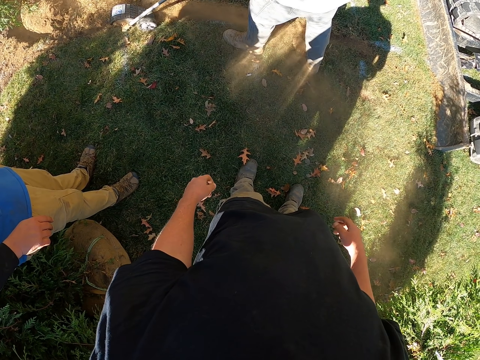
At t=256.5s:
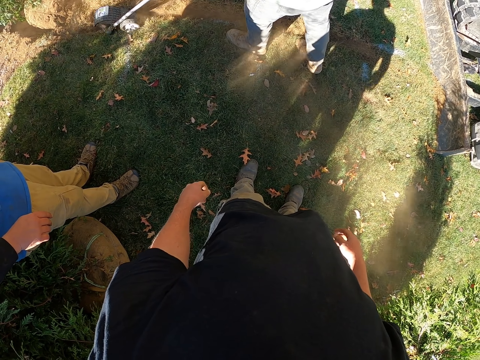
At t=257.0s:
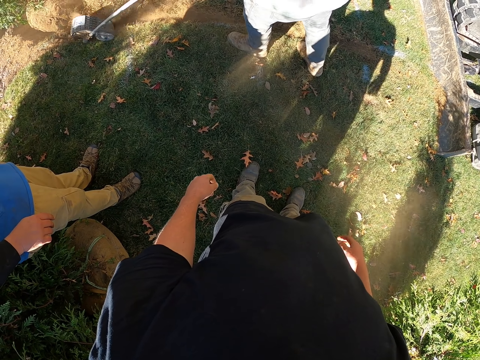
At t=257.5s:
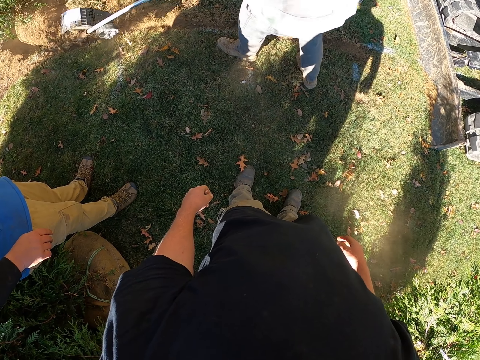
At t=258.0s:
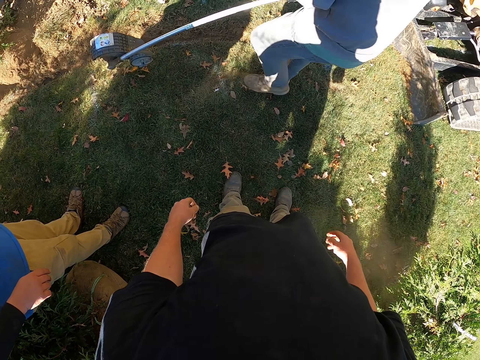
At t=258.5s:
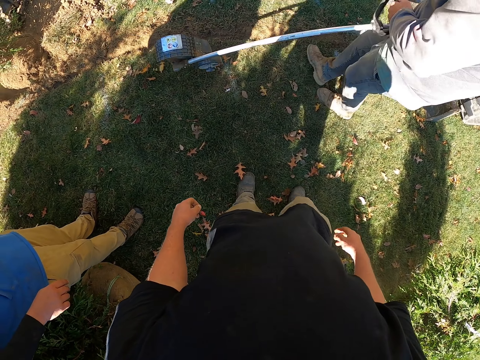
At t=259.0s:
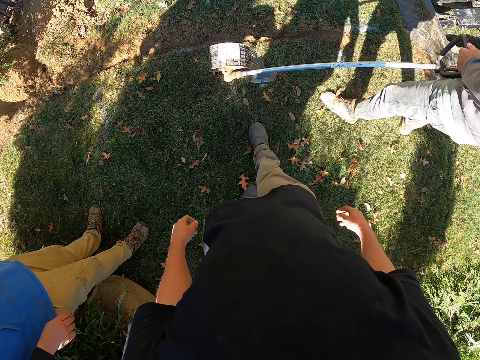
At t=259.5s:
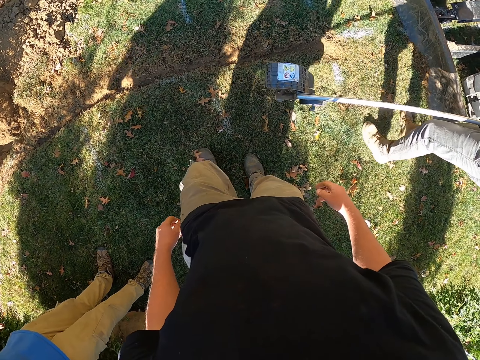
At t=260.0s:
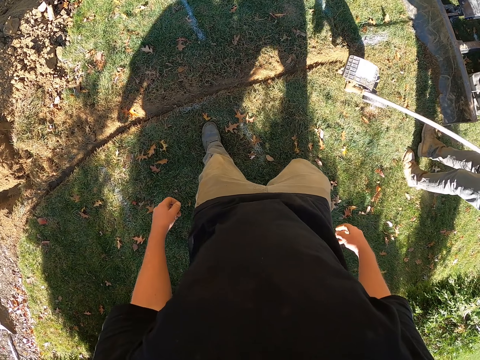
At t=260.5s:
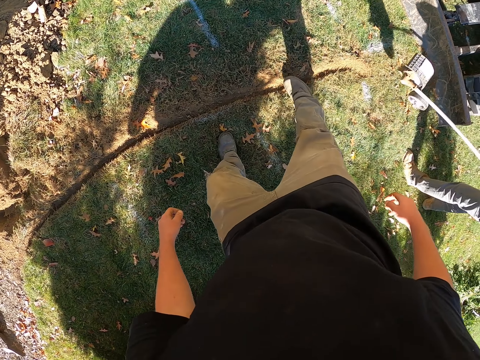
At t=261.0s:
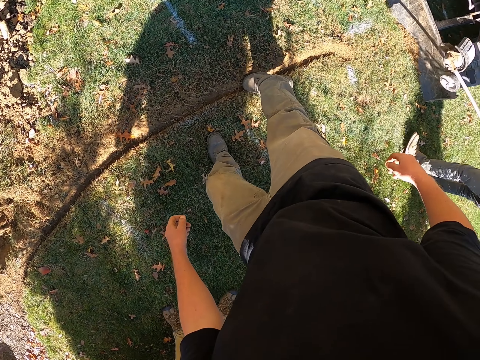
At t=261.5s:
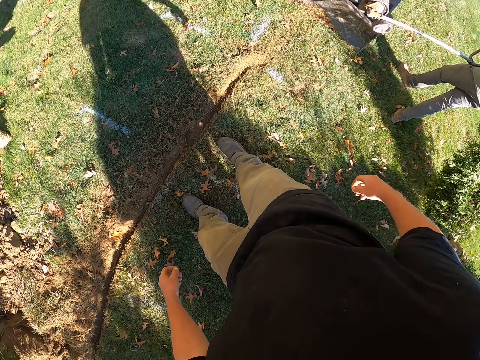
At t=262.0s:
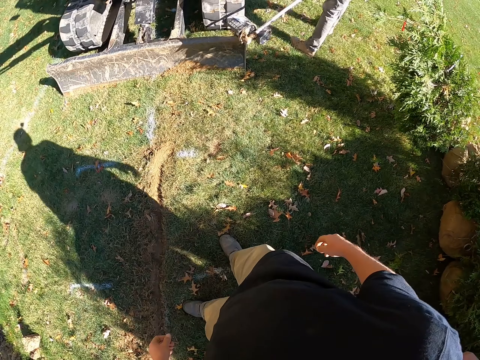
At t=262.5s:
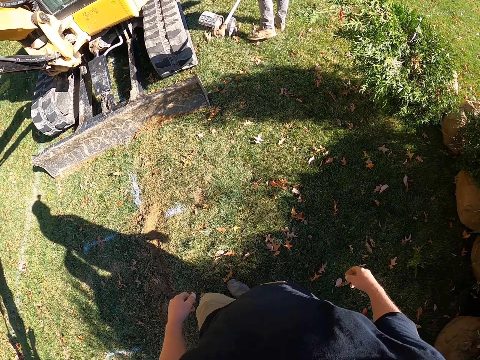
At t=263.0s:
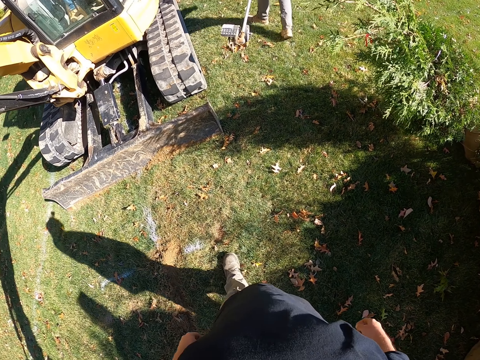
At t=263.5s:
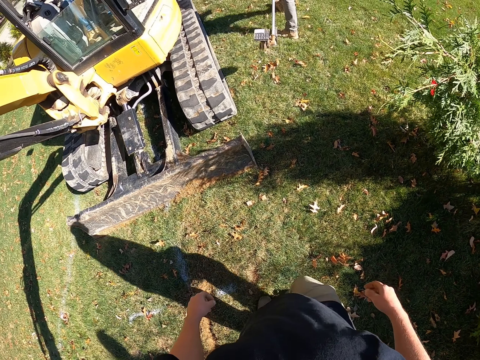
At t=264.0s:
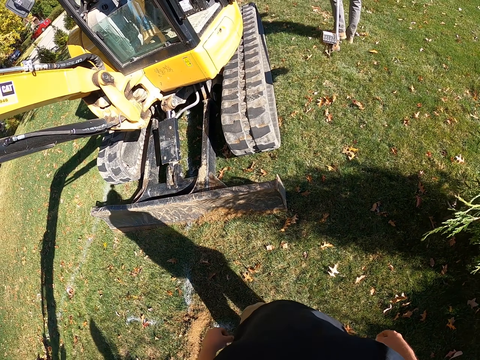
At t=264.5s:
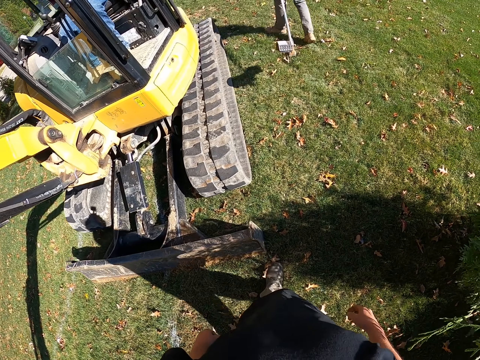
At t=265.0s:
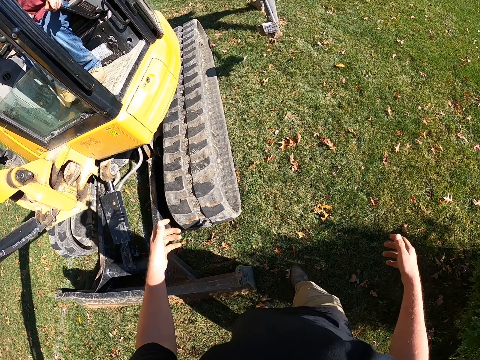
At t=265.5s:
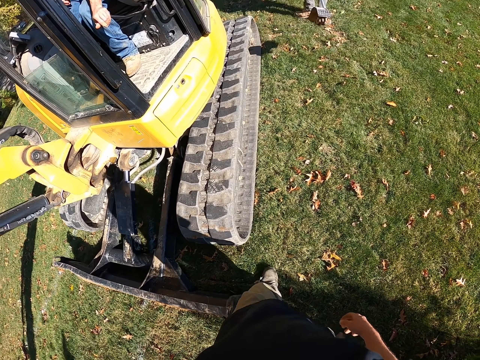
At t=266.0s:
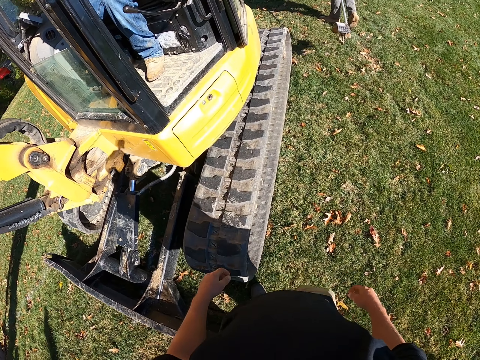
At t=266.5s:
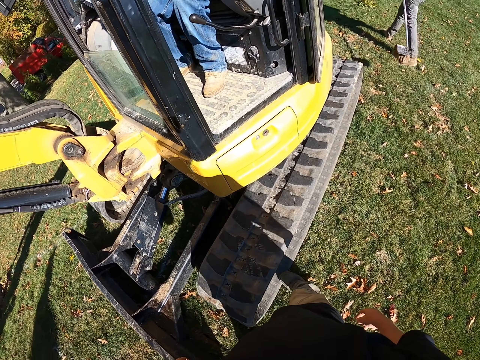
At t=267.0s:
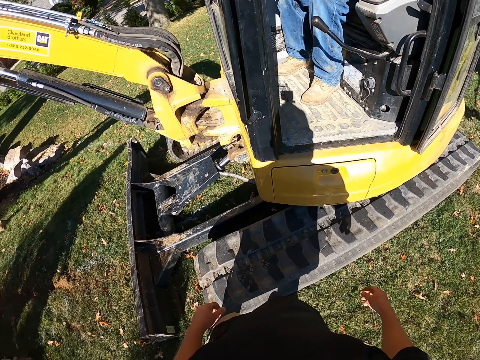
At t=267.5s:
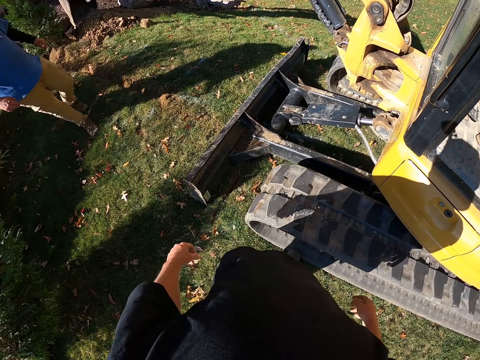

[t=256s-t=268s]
The camera wearer stands. He walks in the garden. He puts his leg in the drainage dug. He looks around. He removes his leg from the place dug. He walks in the garden. He moves his hands.

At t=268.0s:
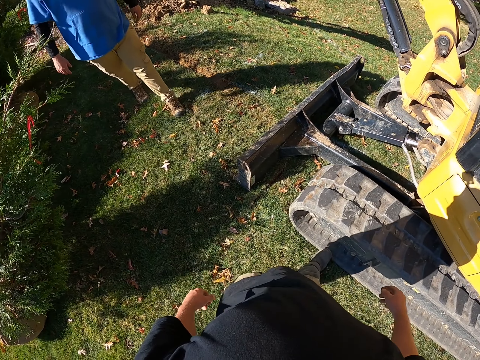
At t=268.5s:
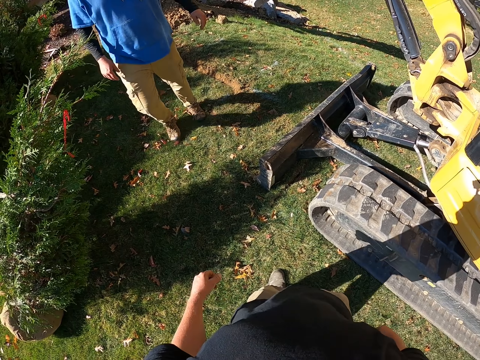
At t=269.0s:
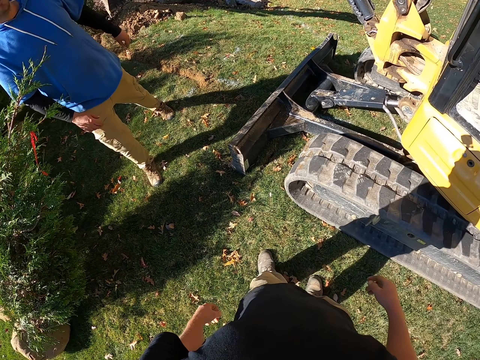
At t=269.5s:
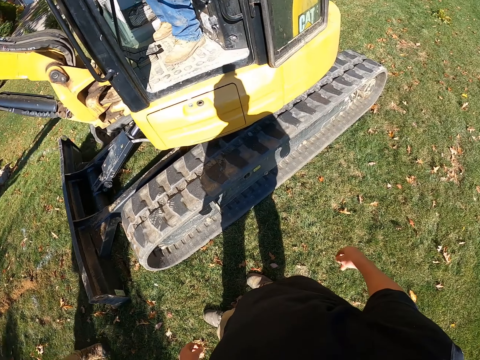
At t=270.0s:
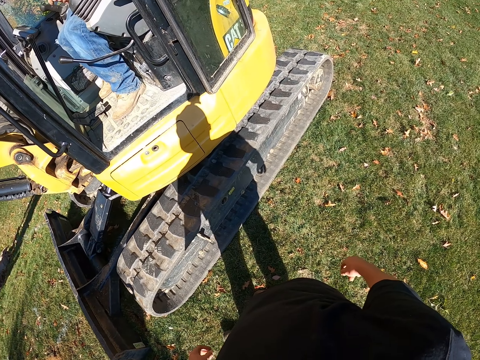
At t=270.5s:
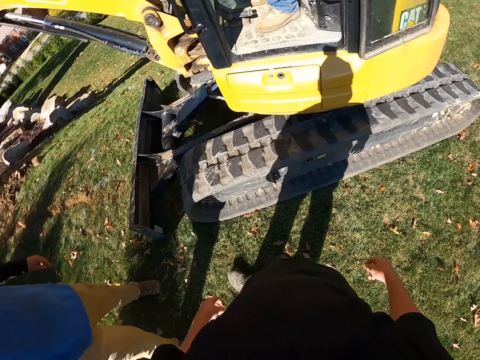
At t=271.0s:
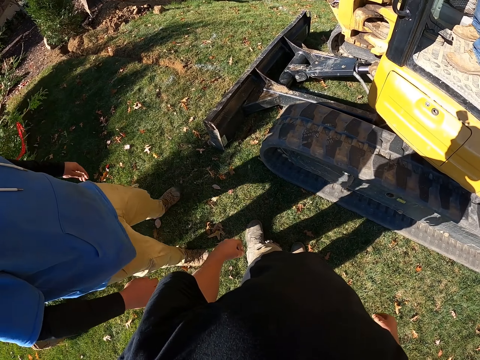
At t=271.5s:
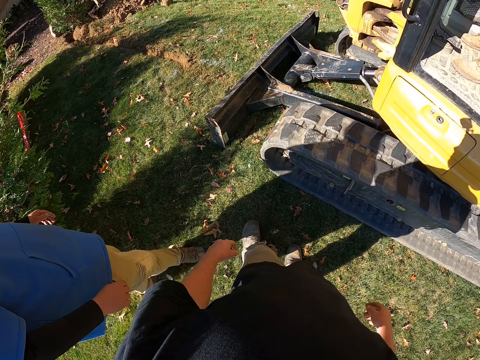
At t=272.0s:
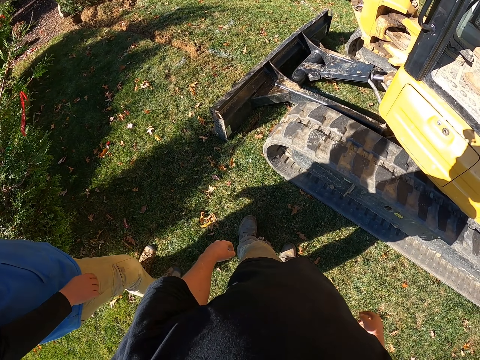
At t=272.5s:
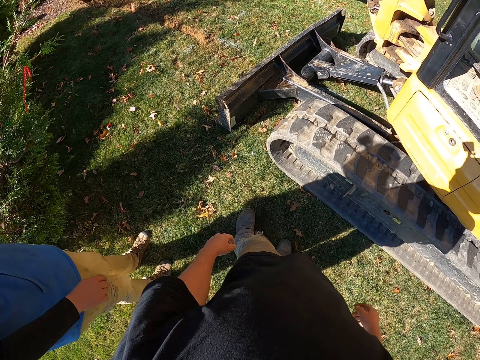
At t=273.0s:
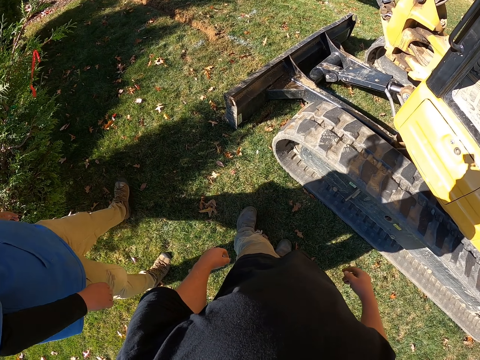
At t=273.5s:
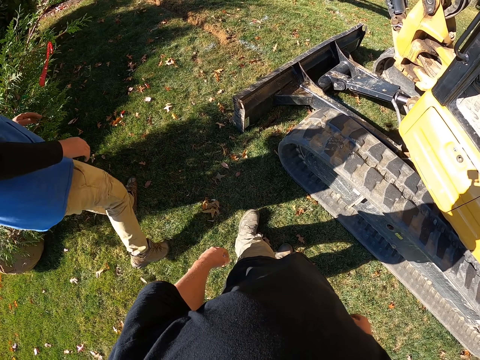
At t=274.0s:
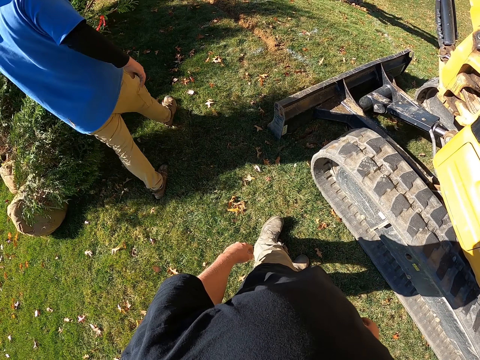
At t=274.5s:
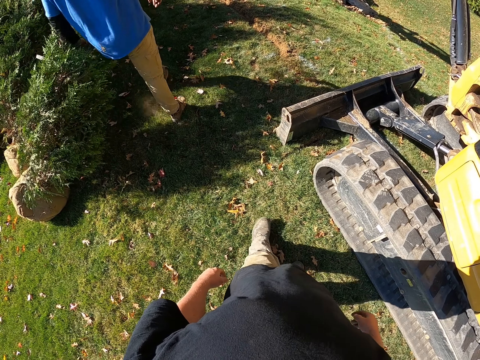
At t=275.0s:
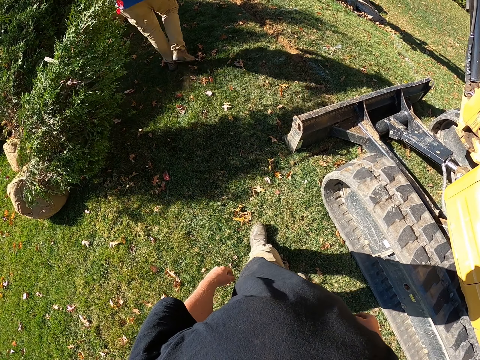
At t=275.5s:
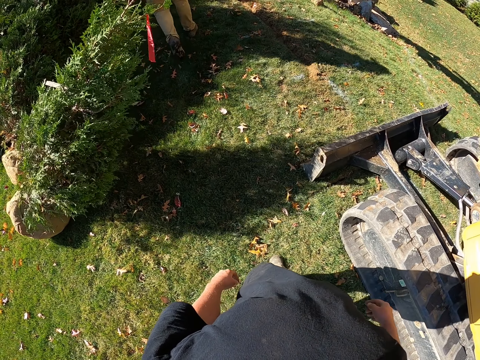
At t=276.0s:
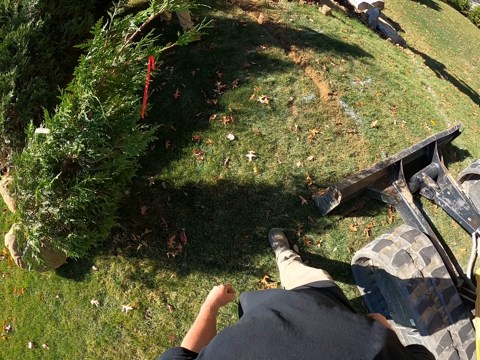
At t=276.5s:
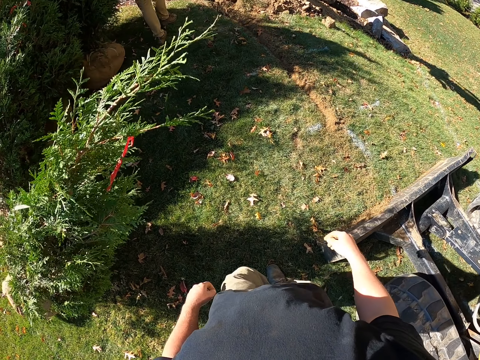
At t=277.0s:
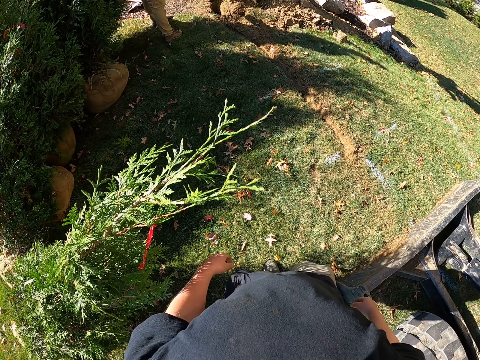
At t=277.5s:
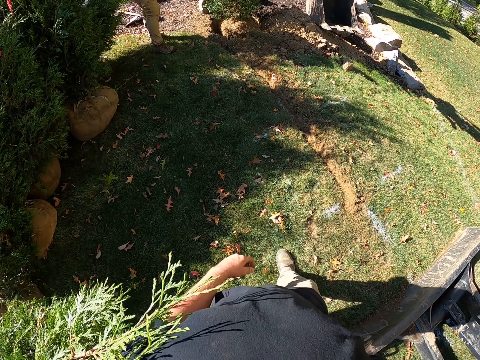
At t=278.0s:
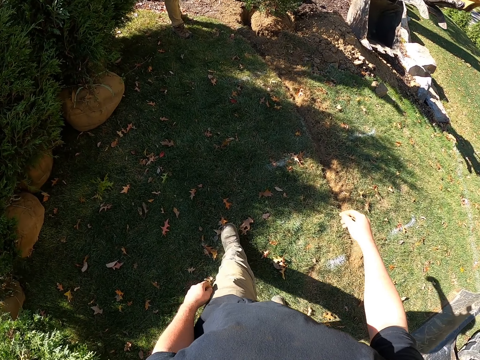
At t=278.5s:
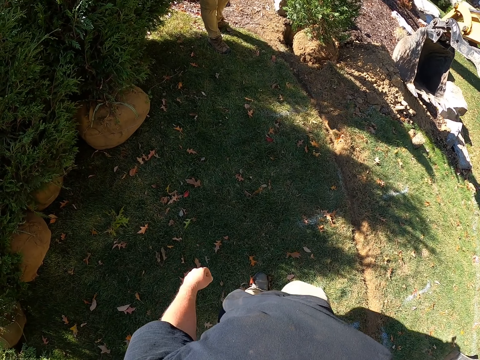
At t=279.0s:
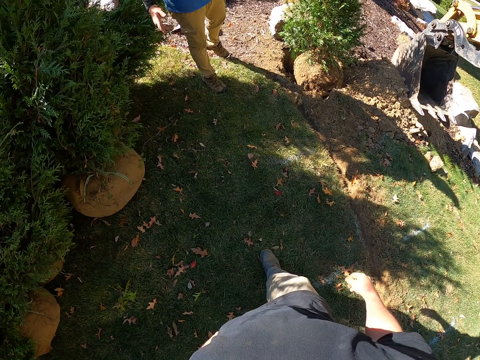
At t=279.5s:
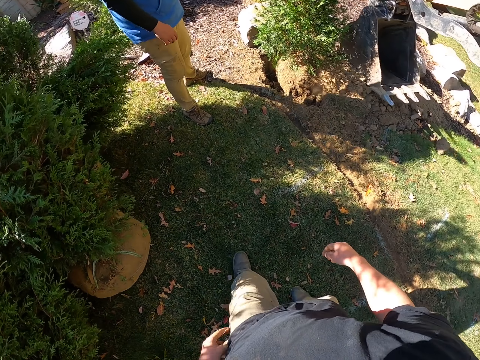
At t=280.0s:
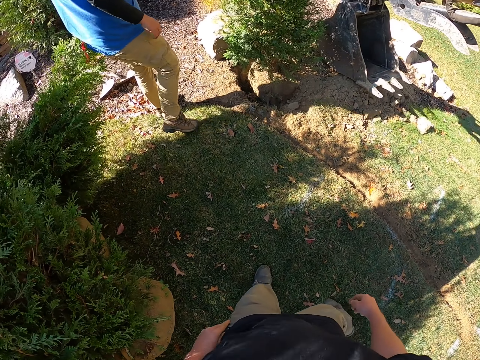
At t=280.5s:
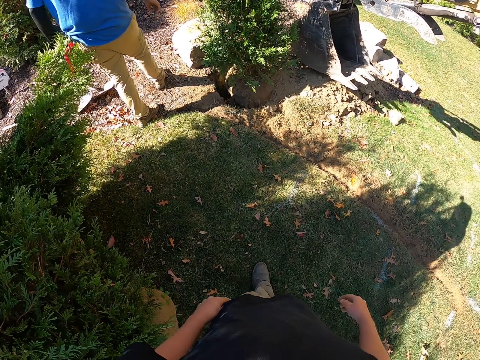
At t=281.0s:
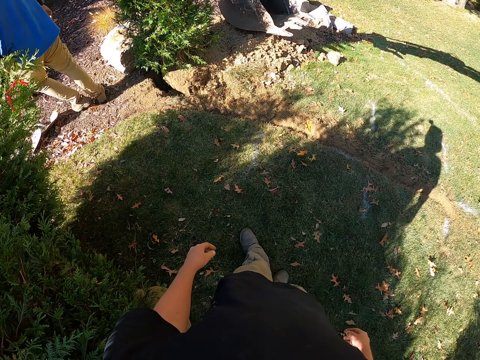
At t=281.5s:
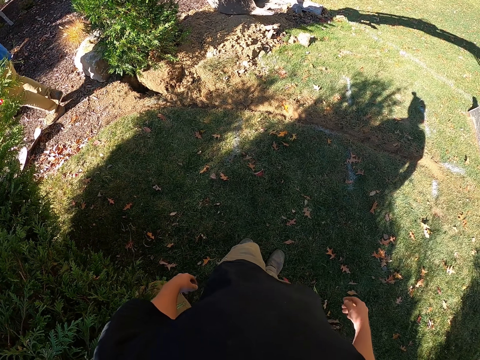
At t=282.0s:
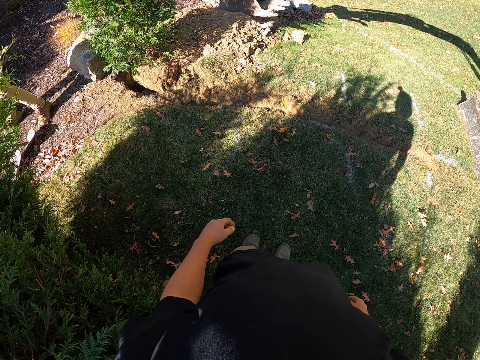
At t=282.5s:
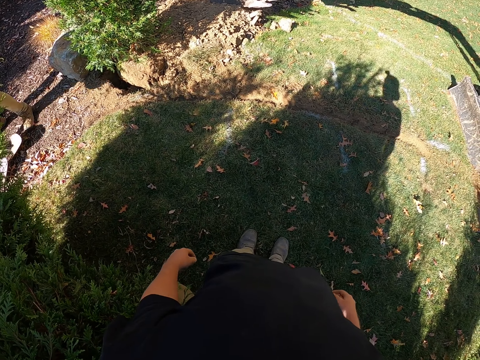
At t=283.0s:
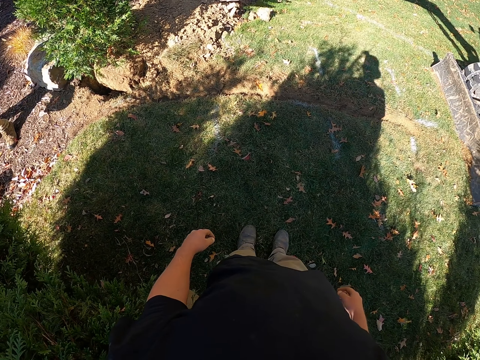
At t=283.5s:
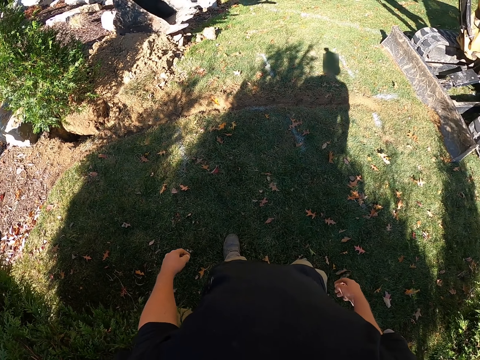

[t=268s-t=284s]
The camera wearer stands. They look around. They look around. They walk in the garden. They look around.
